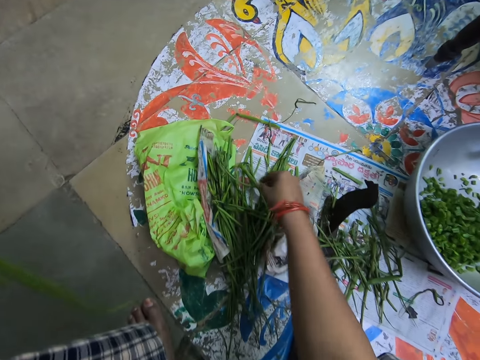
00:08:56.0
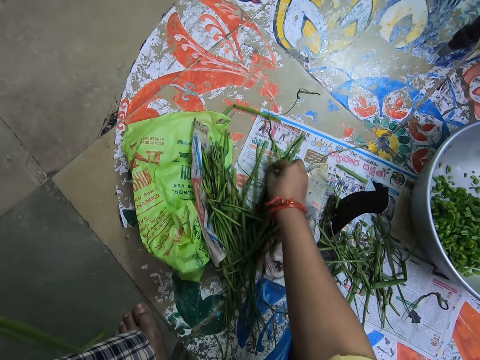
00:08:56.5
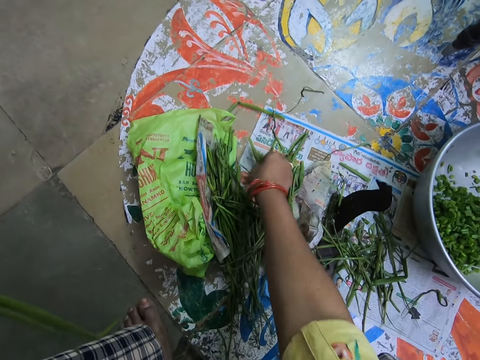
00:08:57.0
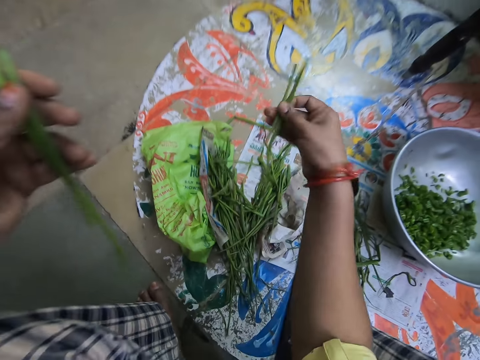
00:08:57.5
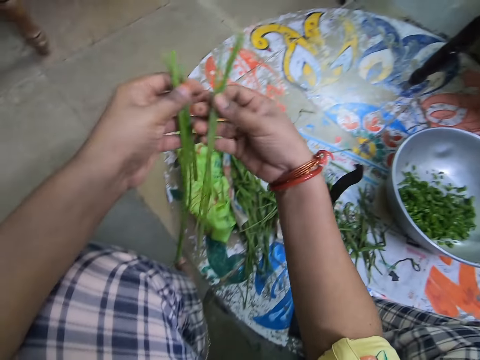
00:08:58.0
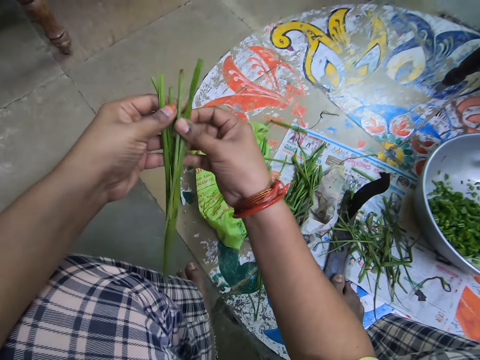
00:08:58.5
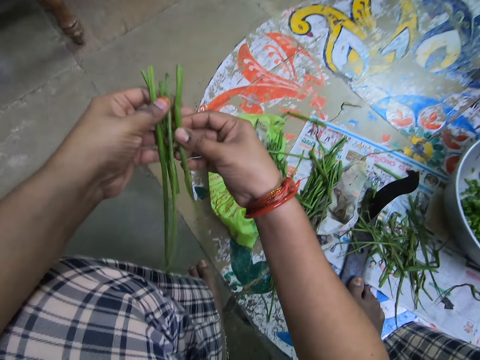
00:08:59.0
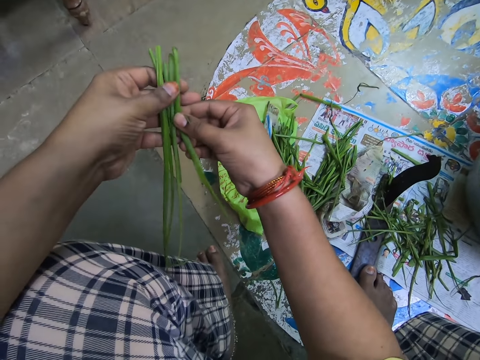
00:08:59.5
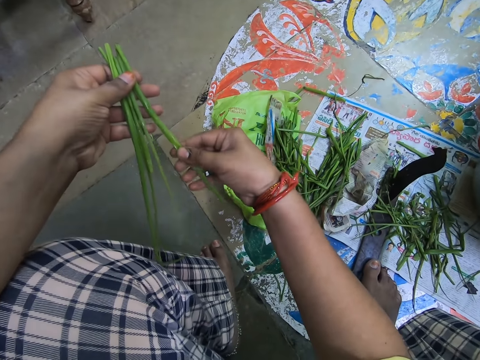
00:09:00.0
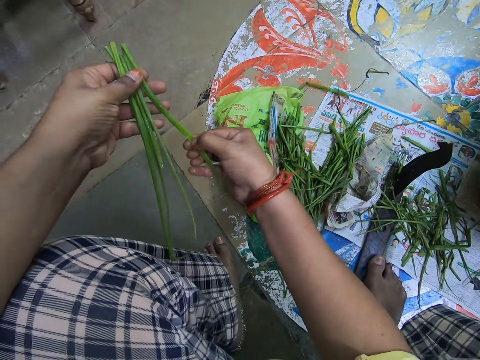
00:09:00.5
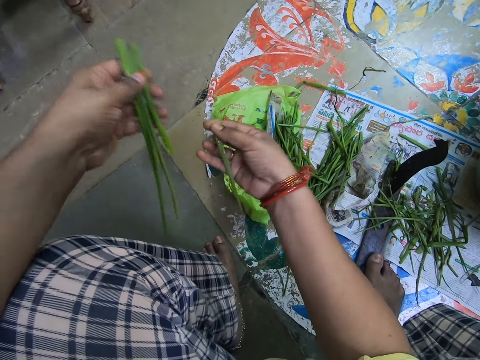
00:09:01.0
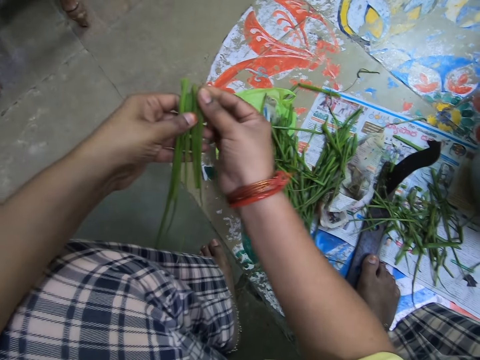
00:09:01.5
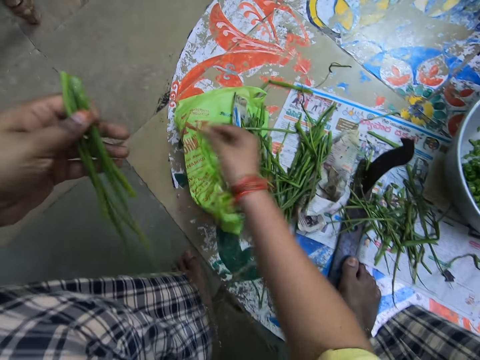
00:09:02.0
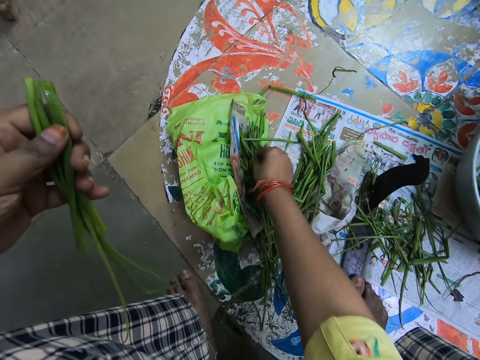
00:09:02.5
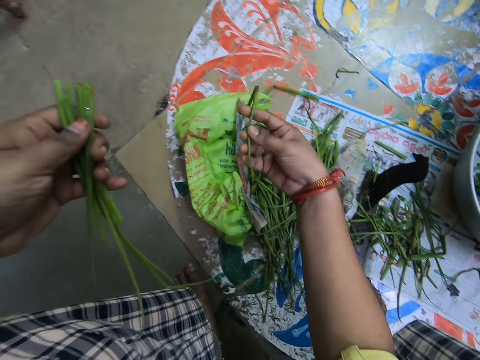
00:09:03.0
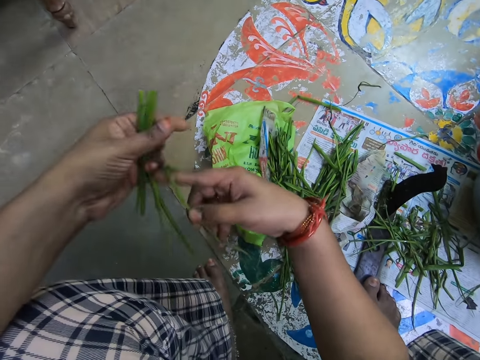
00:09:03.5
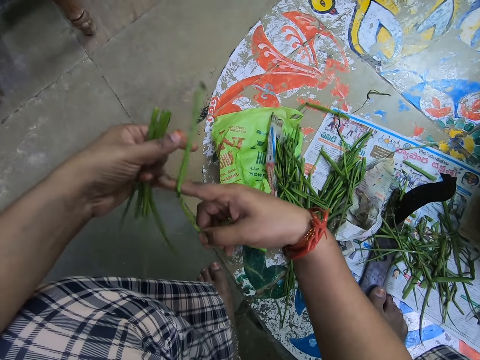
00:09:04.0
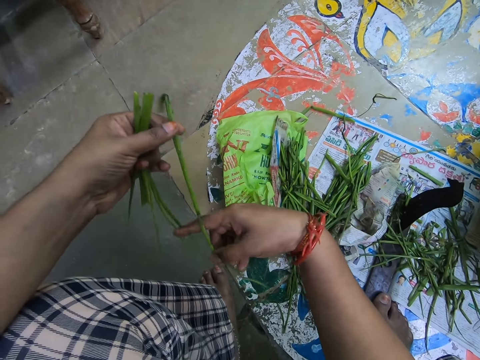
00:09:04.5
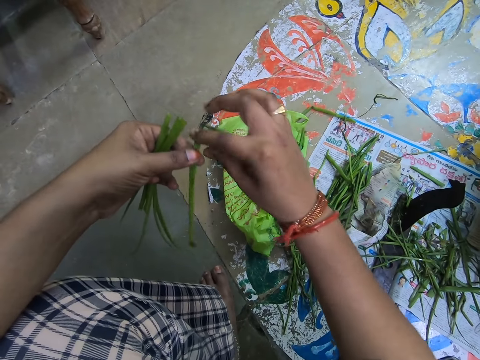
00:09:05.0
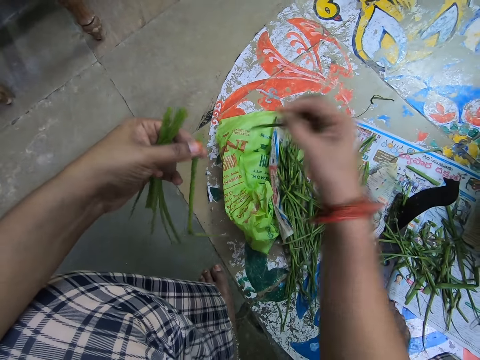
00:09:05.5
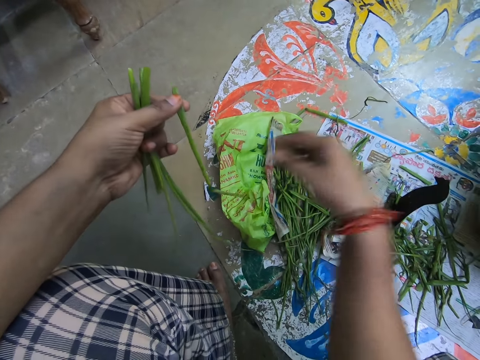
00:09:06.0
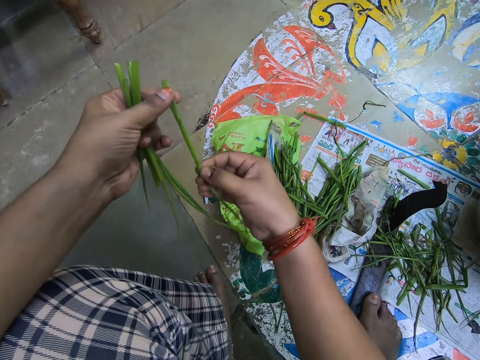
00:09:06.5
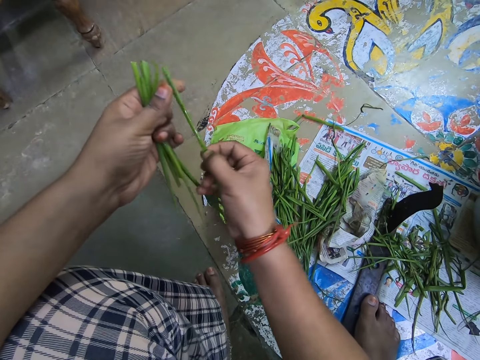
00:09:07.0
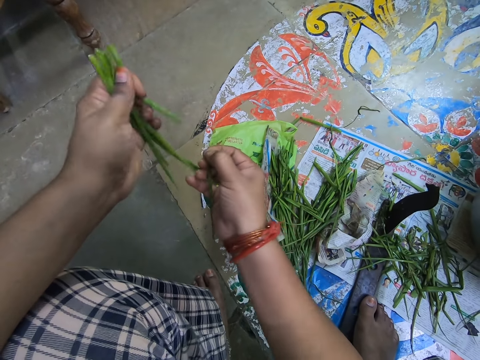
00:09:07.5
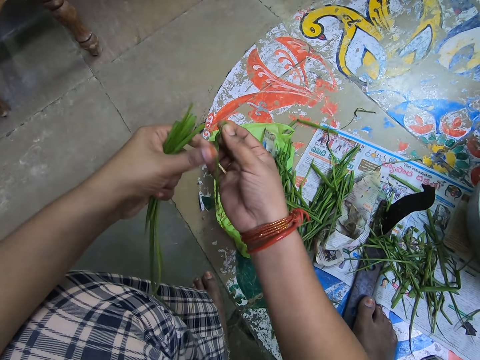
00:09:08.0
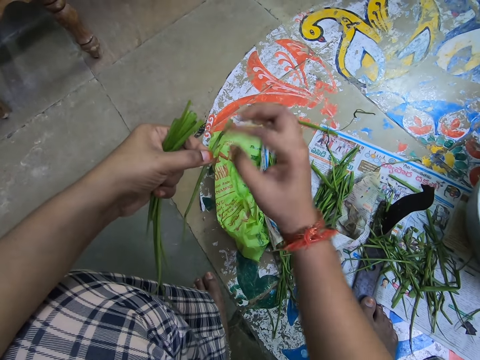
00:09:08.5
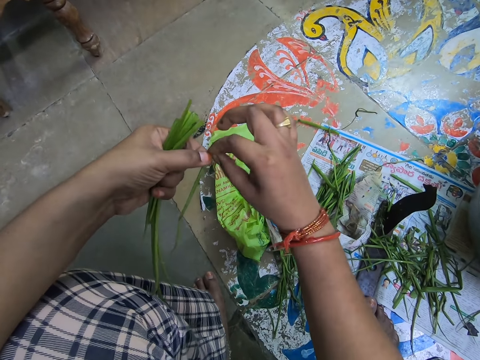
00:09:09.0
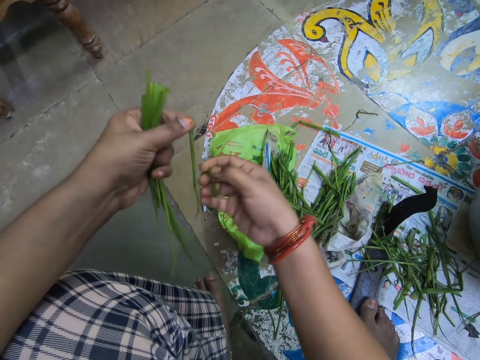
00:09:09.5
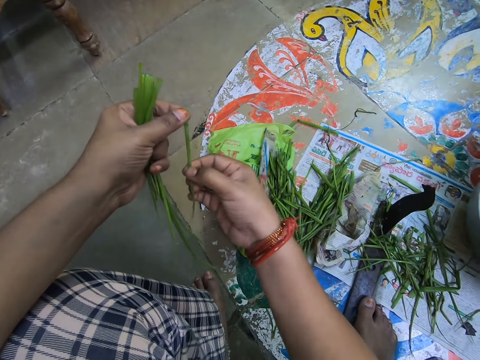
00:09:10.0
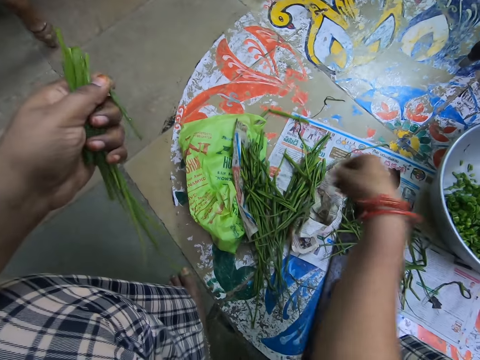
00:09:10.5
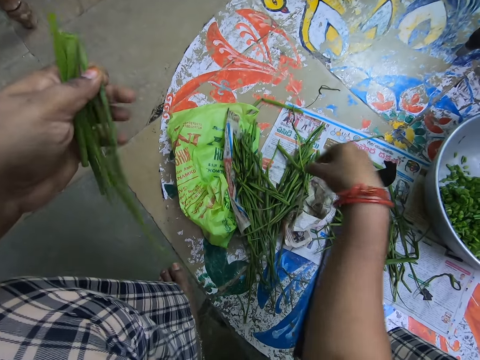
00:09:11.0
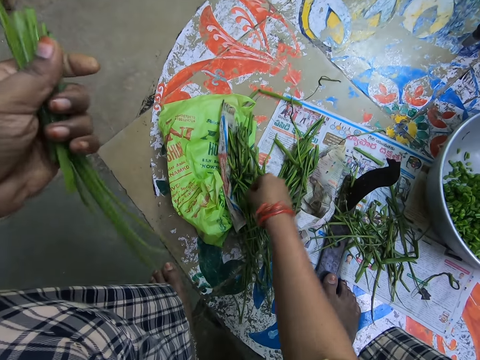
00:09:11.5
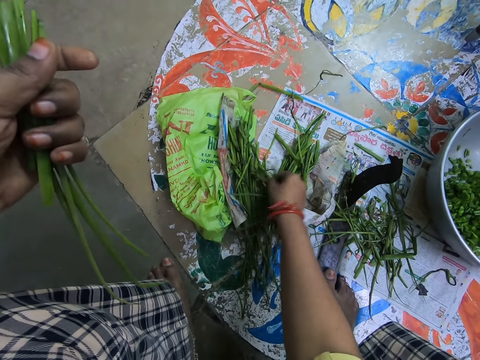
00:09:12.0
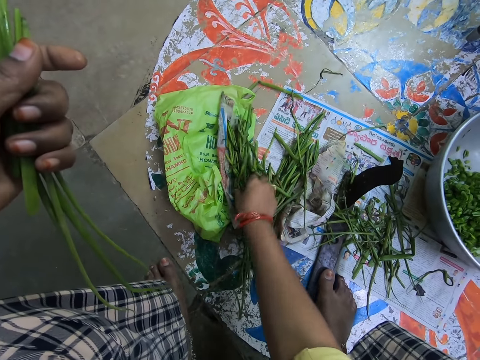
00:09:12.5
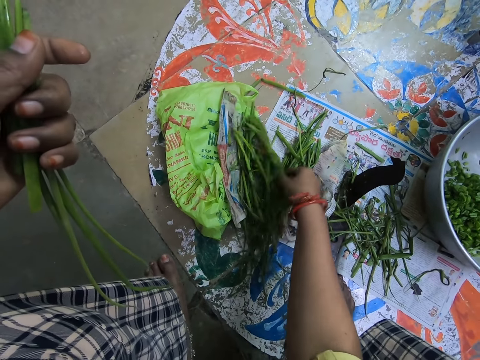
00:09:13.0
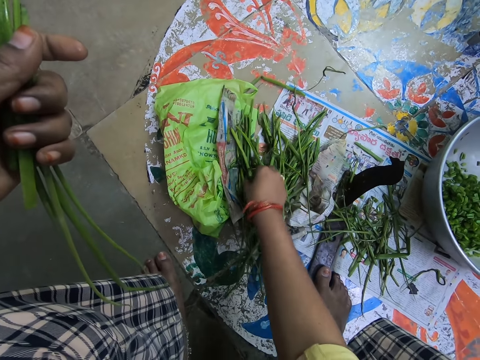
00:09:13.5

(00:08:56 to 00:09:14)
The camera wearer picks up something. They put something together. They cut something. They put something together. They pick up something. They hold something with the left hand. They cut something. They drop something. They cut something. They move something to the left hand. They cut something. They drop something. They pick up something.

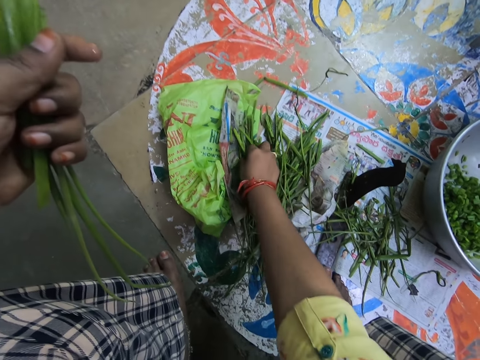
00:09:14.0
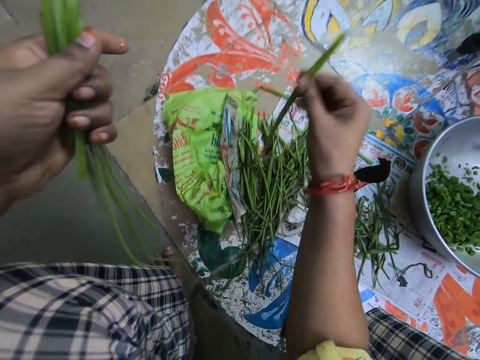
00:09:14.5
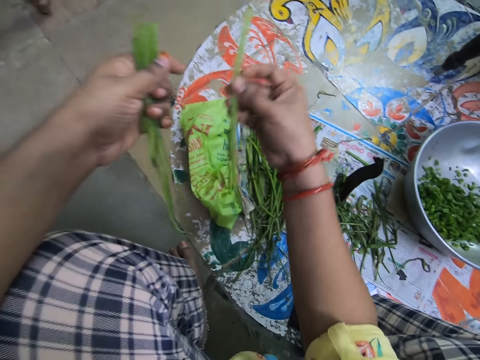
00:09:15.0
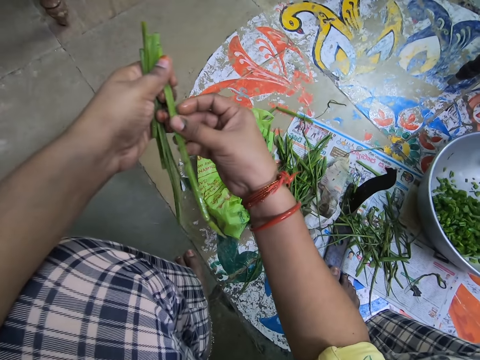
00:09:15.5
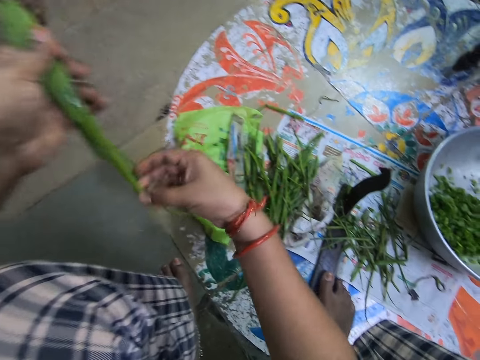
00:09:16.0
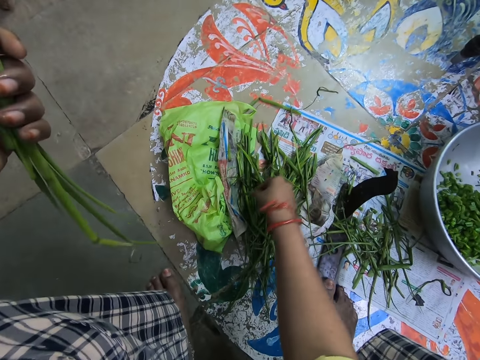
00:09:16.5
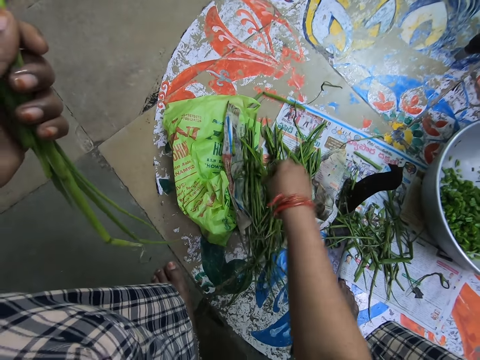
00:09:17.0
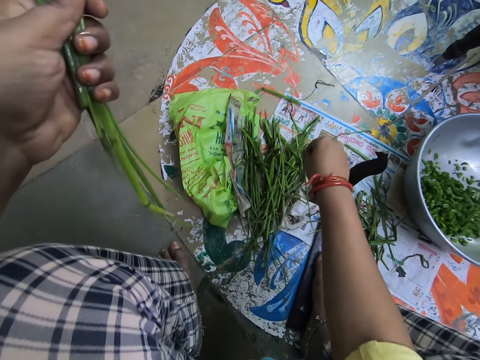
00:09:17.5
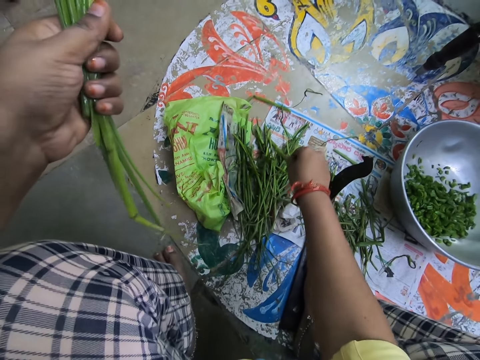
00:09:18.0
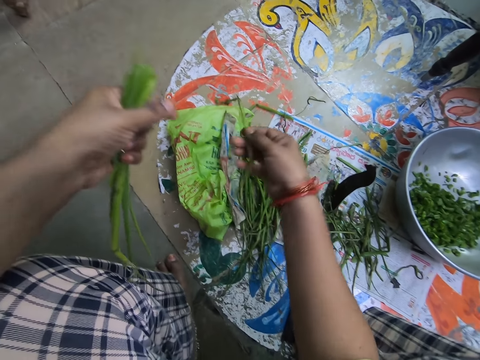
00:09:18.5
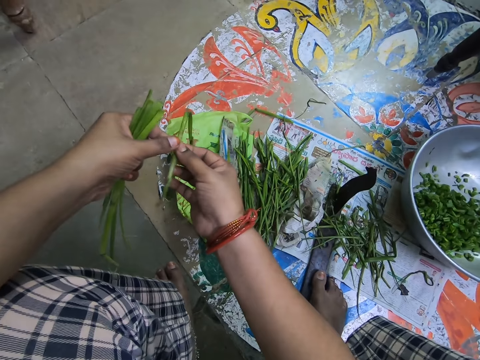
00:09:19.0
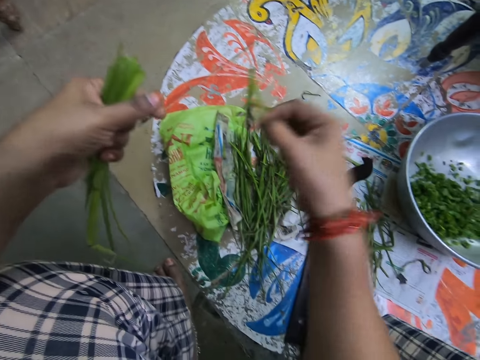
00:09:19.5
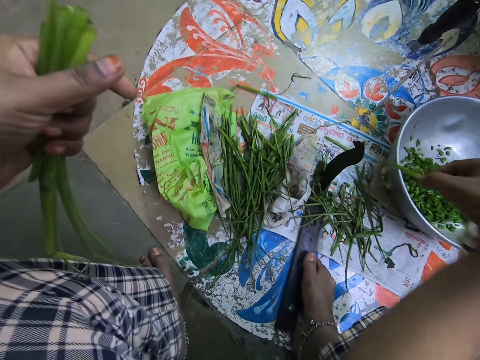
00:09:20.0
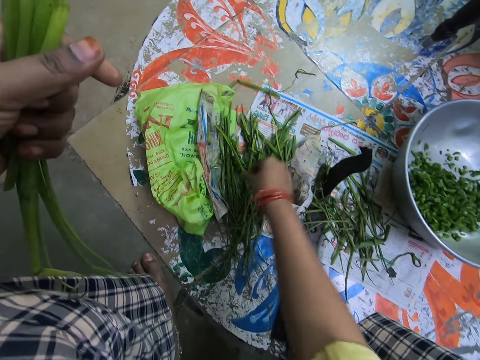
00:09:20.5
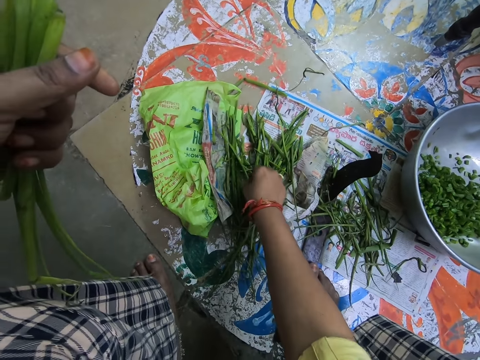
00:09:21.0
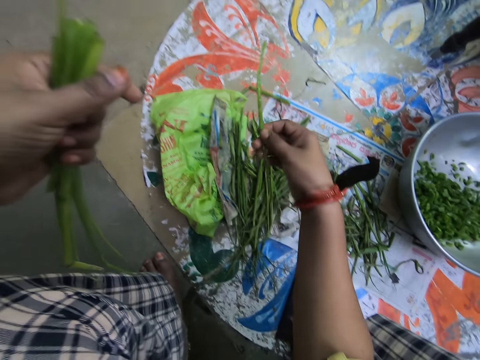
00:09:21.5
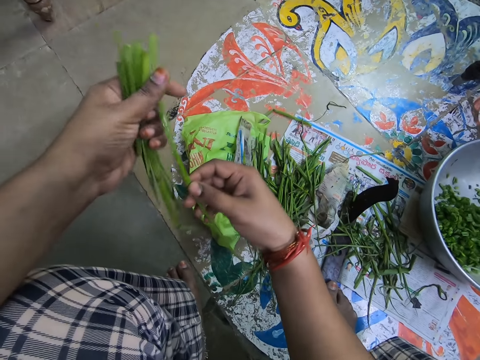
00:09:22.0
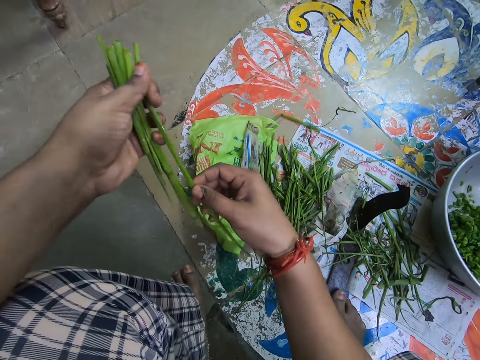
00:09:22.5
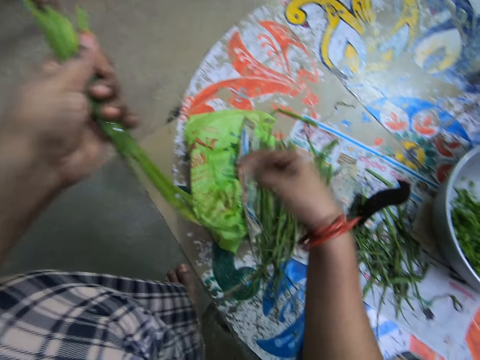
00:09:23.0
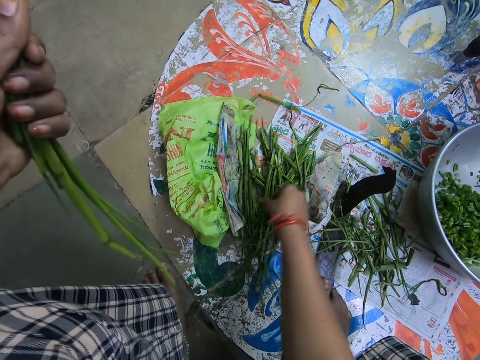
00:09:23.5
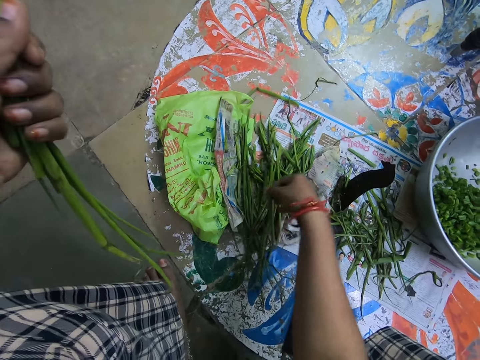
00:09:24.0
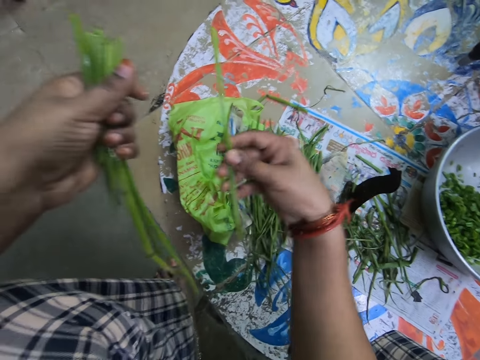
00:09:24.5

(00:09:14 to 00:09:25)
The camera wearer puts something together. They put something together again. They pick up something. They shake something. They touch something with the left hand. They drop something. They pick up something. They put something together. They pick up something.
